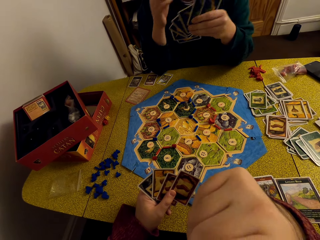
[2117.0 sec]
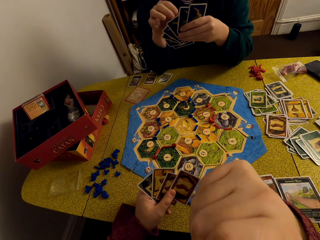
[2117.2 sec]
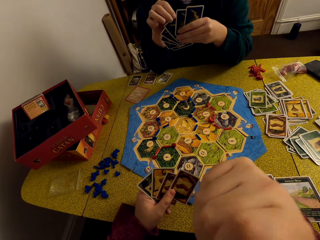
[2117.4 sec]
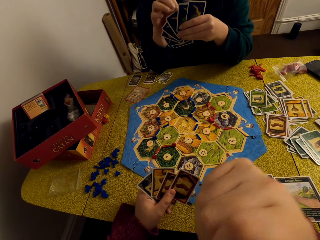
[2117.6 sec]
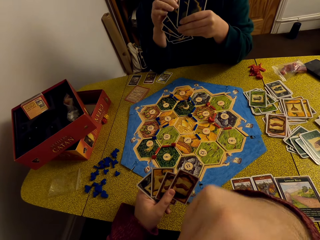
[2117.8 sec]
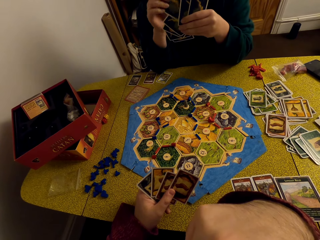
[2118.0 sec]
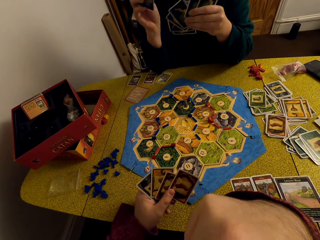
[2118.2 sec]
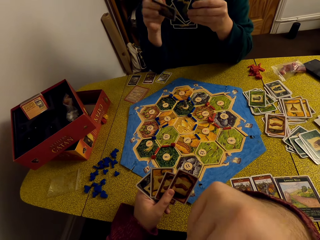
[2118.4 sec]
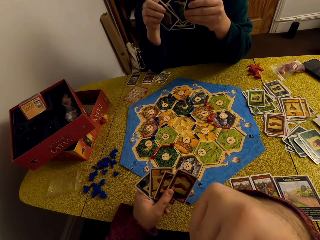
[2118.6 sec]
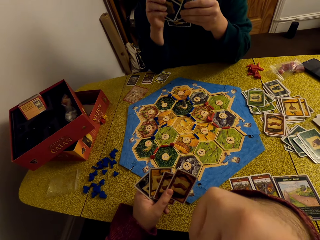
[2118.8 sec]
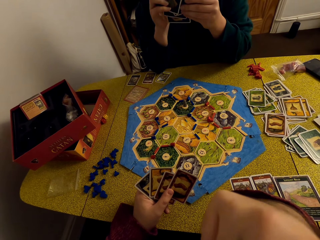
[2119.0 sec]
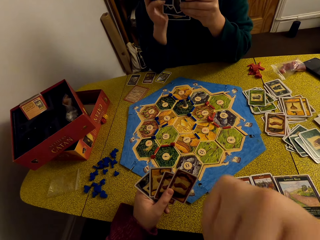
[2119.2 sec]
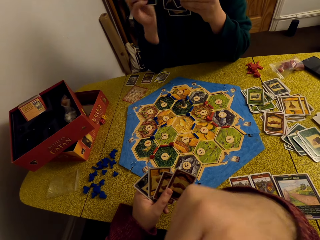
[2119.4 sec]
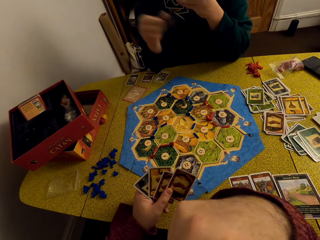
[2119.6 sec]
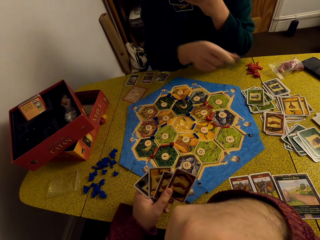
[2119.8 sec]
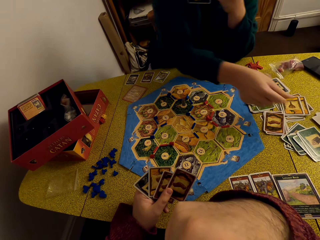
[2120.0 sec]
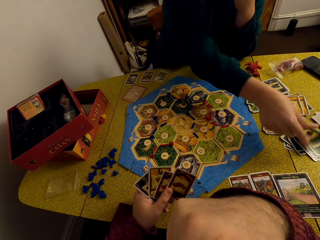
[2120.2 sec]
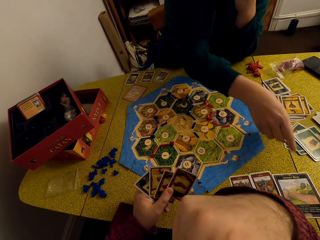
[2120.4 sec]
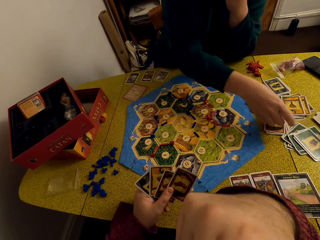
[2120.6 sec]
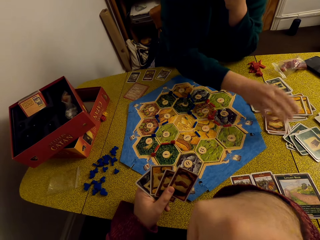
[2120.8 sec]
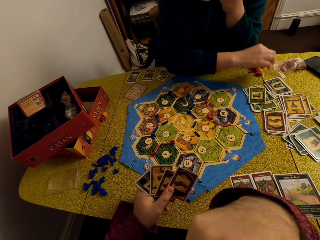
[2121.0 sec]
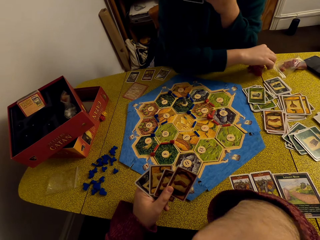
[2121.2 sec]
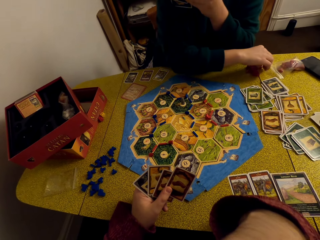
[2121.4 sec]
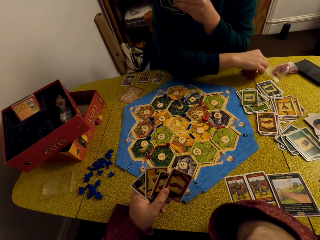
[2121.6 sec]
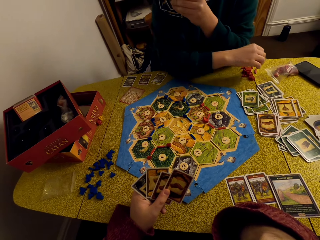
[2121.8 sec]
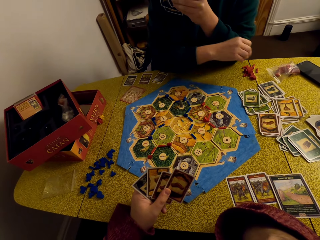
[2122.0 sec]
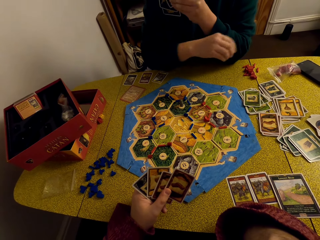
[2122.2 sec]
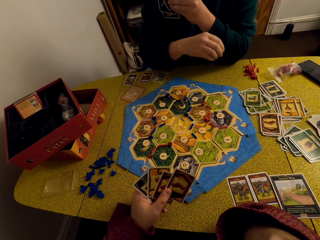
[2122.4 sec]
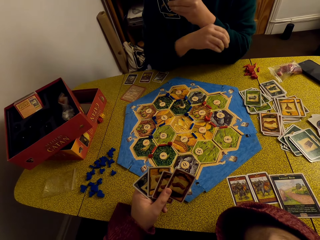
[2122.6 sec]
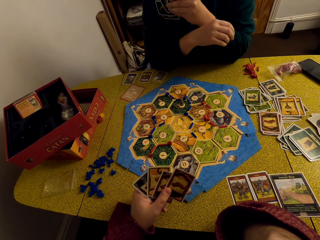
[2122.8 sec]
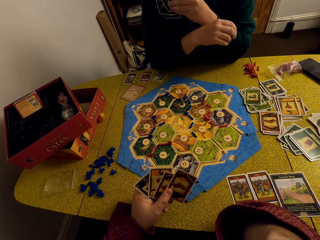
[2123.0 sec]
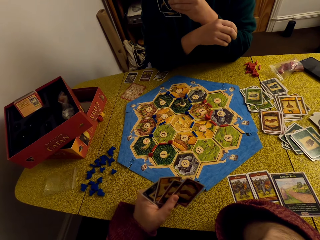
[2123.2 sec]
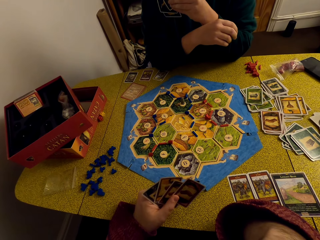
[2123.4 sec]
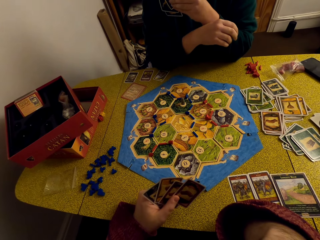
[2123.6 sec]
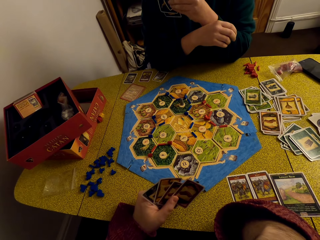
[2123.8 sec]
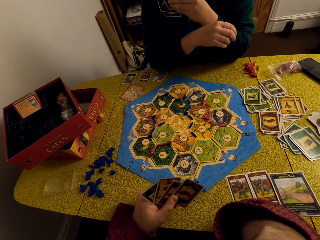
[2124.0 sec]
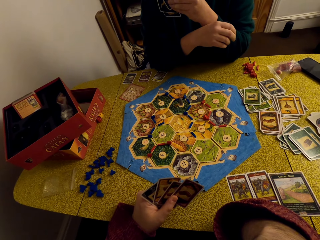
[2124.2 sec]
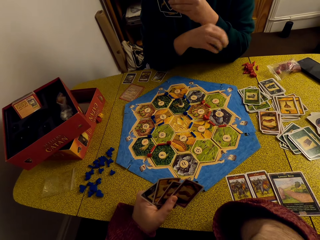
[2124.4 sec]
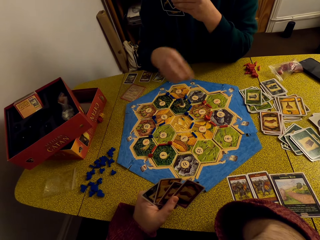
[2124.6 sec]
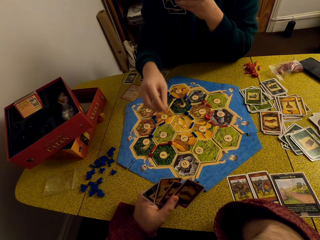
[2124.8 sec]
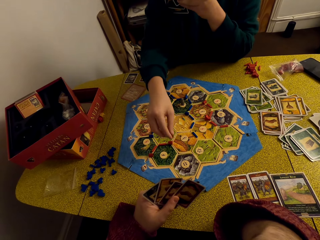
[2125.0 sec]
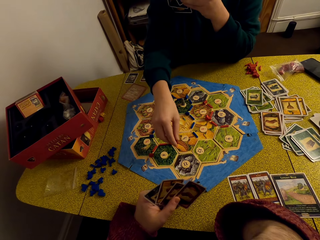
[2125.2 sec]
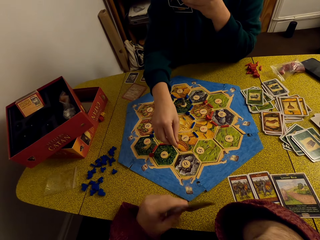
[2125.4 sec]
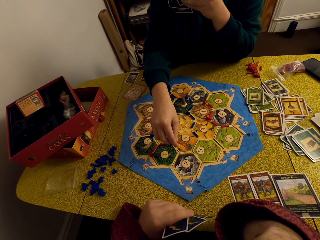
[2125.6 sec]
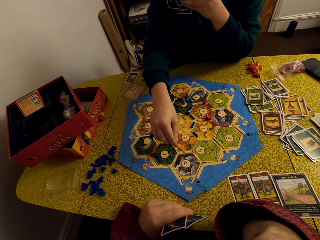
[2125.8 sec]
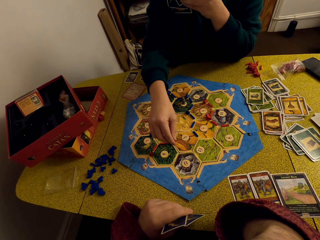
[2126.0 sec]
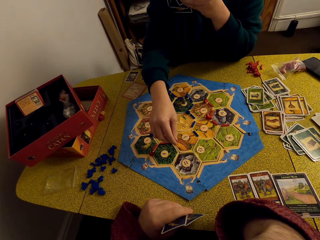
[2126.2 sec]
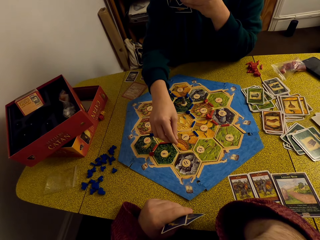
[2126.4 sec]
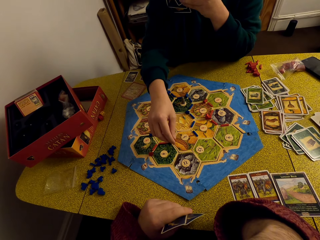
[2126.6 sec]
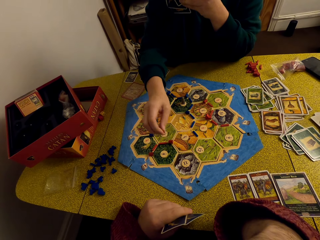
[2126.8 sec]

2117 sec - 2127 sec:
A woman places a card on the other cards, picks a piece of fabric from the table and places the pieces of fabric on the chart.

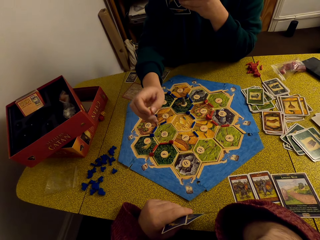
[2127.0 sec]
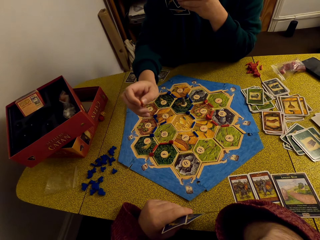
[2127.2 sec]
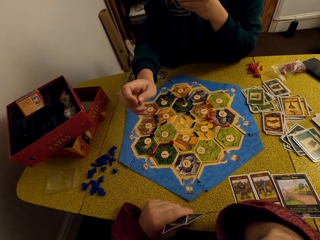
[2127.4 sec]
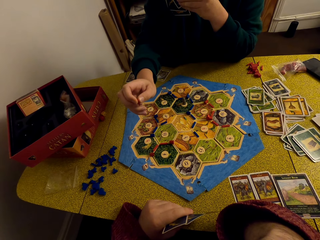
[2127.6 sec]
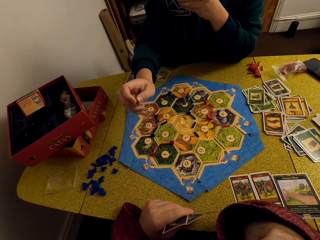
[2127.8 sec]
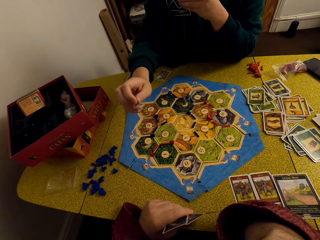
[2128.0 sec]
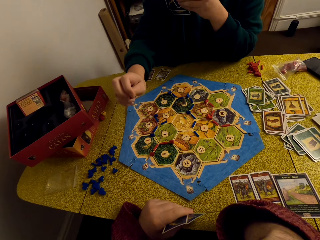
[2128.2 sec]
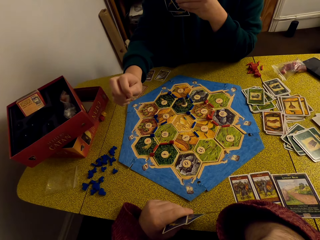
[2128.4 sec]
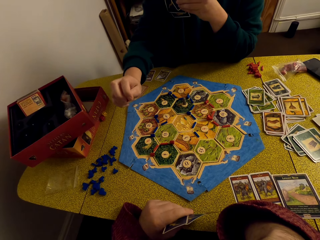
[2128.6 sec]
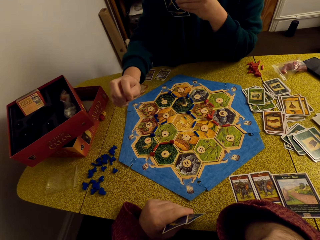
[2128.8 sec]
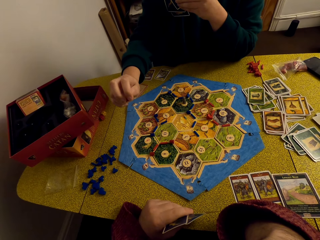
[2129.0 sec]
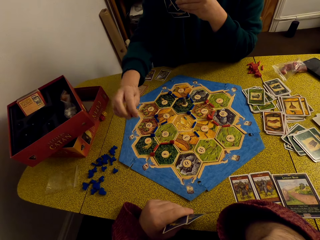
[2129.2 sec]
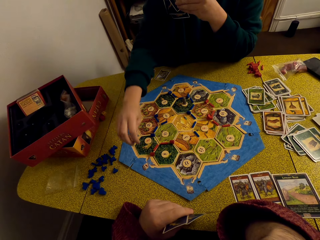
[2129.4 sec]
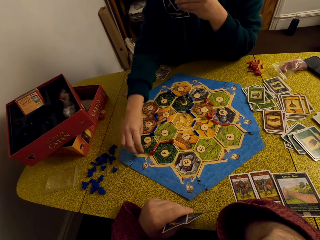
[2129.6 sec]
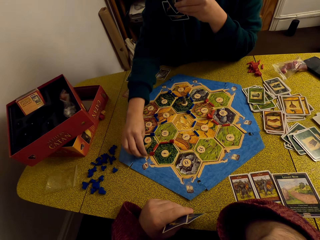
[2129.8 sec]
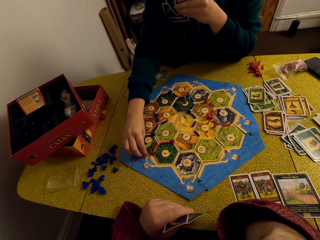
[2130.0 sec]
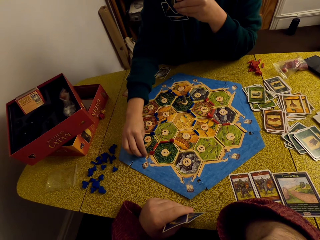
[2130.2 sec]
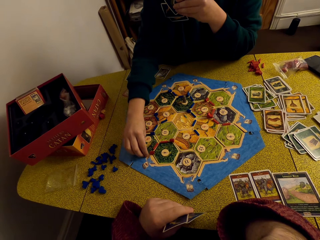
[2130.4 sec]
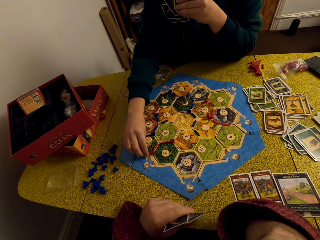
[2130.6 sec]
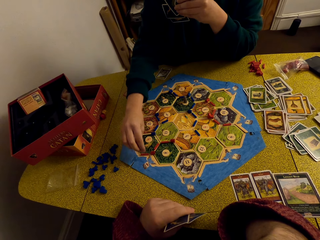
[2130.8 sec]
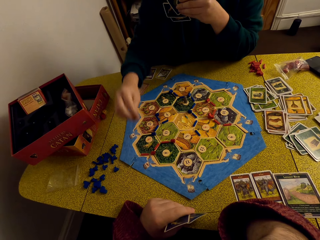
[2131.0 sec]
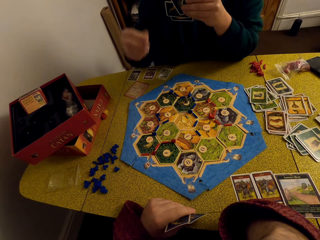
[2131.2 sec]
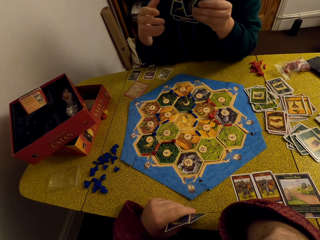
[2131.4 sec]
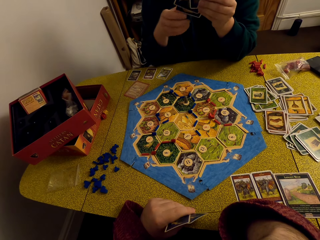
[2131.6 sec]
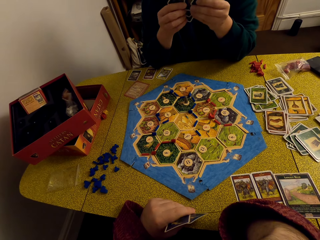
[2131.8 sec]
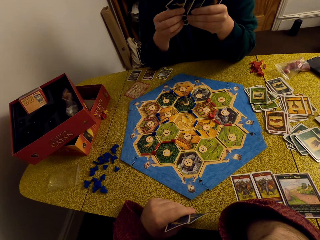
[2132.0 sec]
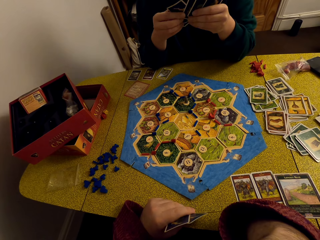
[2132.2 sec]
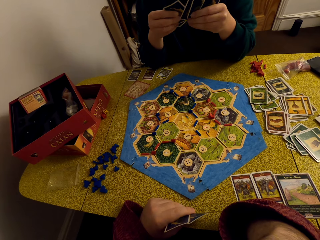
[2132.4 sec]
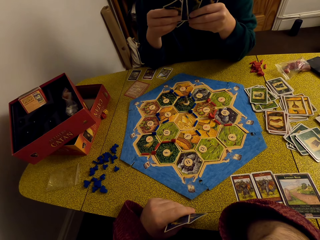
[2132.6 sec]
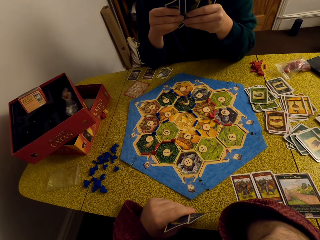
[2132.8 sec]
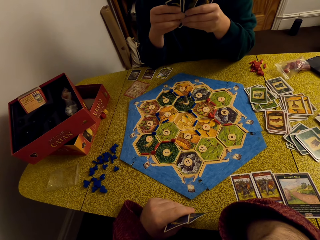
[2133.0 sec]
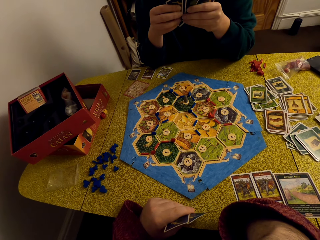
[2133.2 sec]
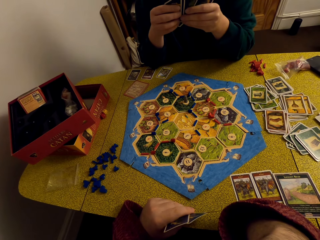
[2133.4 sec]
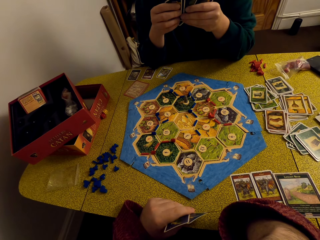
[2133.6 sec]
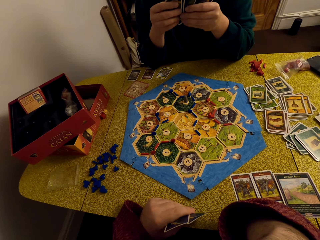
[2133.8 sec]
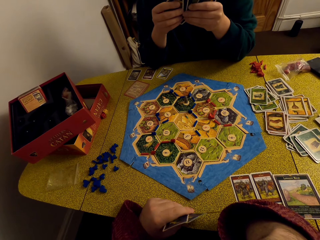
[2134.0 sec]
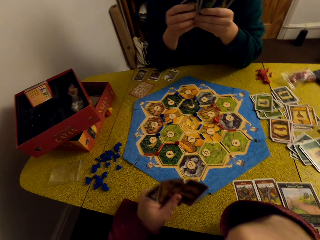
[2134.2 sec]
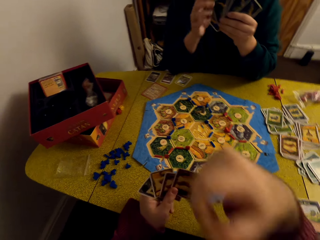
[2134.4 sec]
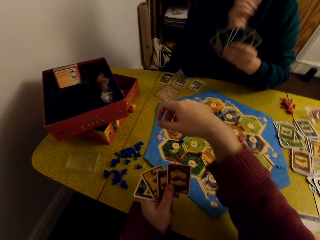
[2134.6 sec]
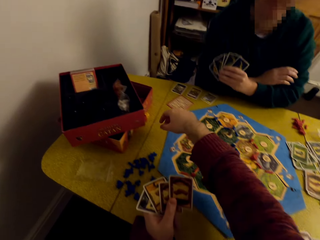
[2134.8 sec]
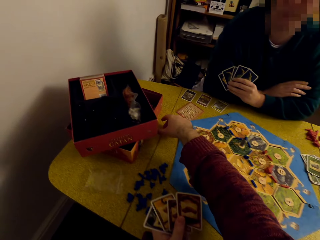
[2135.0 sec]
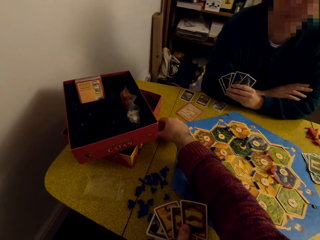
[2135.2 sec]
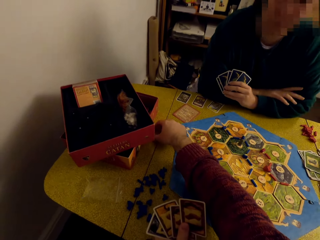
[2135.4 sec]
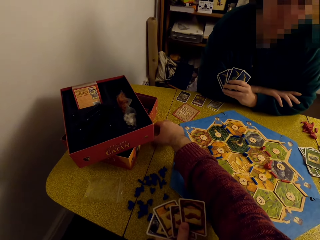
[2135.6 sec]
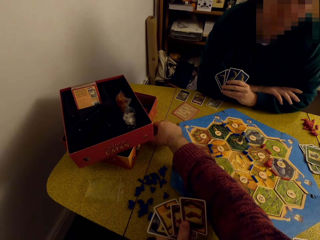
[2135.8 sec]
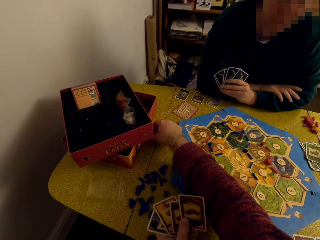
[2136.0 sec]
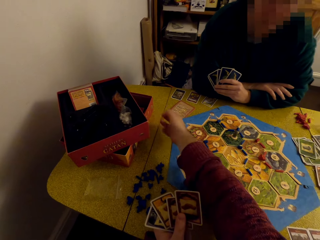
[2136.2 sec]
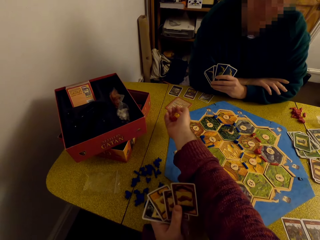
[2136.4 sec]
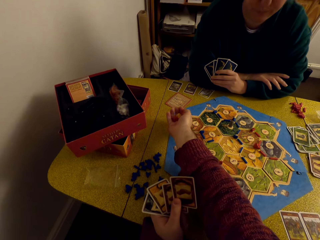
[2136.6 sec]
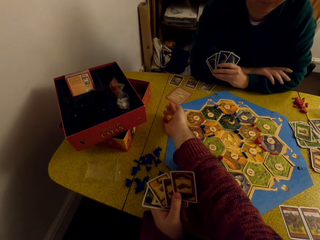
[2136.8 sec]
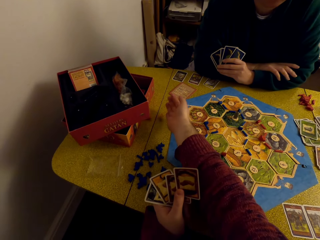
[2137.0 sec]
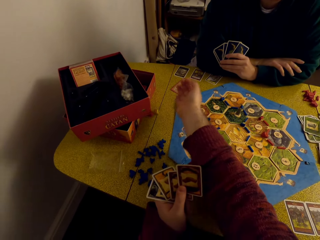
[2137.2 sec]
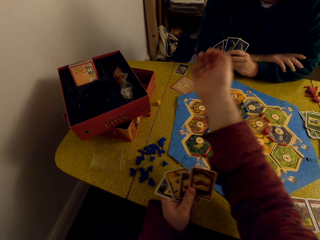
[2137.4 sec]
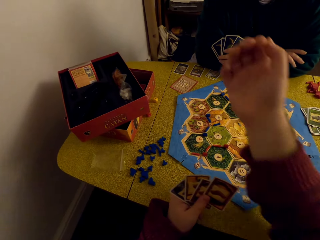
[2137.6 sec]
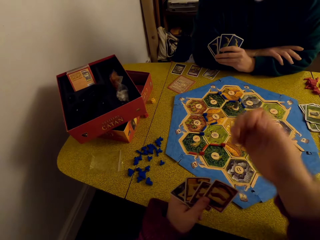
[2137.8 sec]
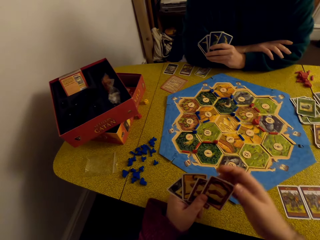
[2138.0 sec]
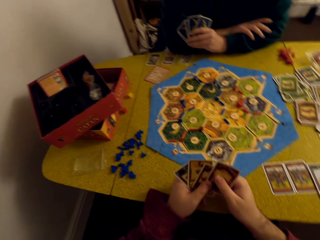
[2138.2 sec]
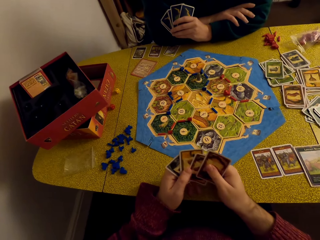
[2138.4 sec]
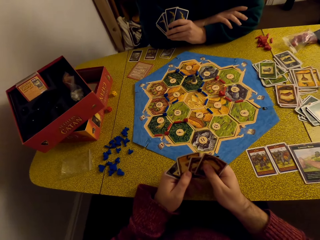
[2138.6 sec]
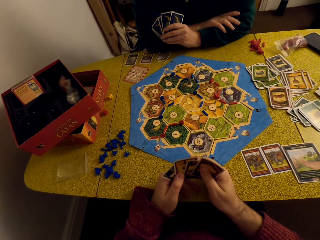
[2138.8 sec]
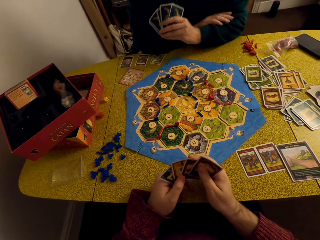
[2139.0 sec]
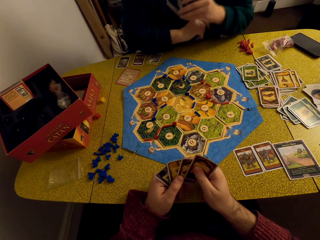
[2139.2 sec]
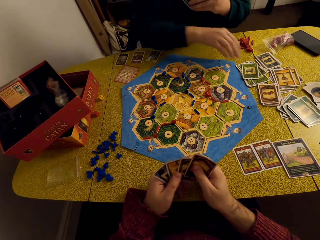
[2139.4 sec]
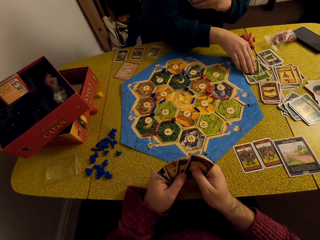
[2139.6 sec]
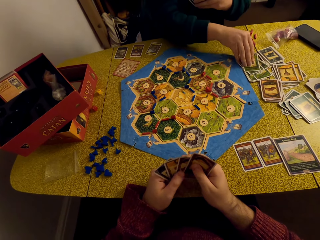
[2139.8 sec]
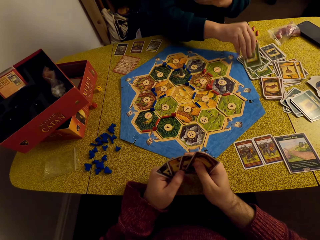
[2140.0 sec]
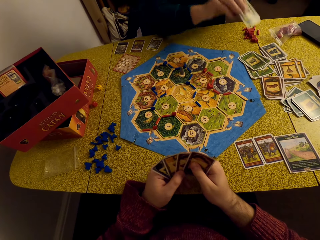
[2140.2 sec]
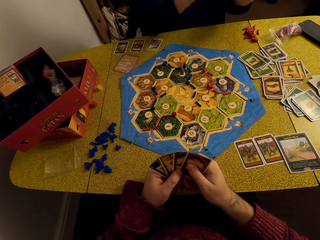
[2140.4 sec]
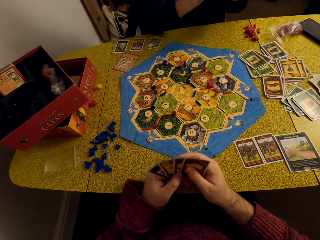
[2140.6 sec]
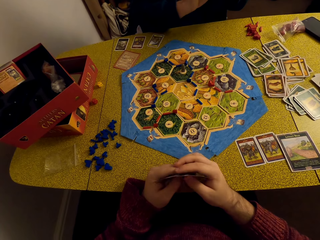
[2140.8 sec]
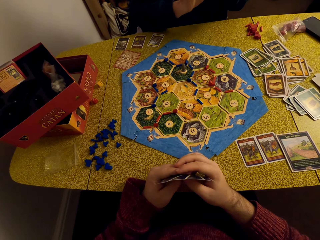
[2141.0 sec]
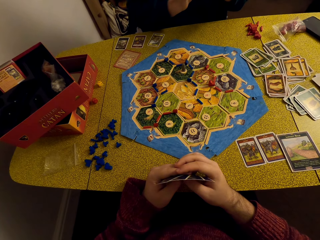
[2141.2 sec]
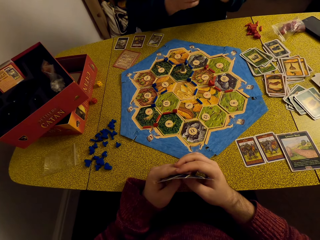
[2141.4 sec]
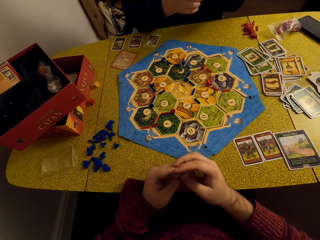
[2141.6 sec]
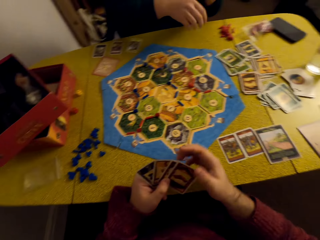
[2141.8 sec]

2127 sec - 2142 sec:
A woman picks the dice. The woman picks a piece of fabric from the chart and looks at the cards. The camera wearer picks the dice from the table. They toss the dice, drop the dice on the table and look at the cards. The woman picks a card and shuffles cards.
